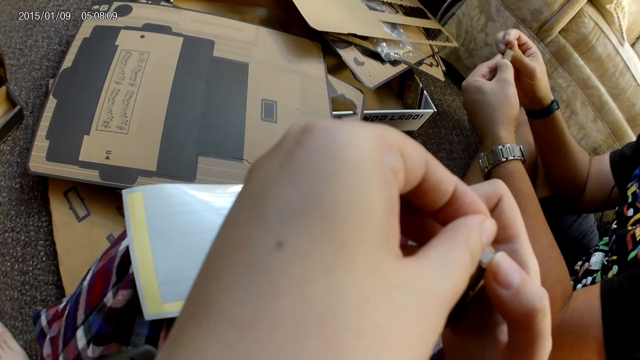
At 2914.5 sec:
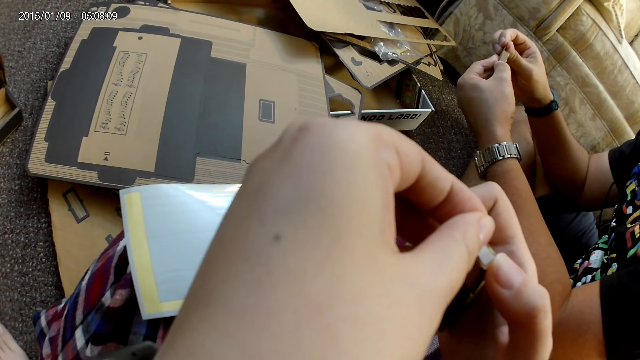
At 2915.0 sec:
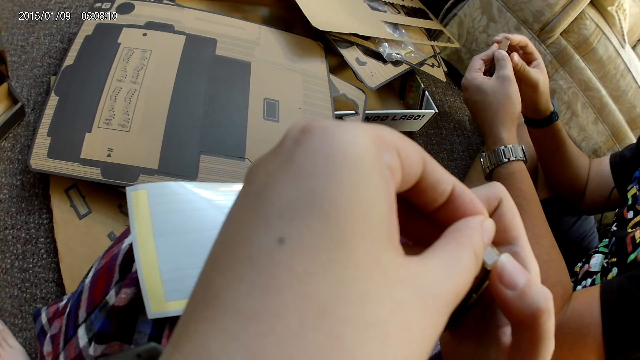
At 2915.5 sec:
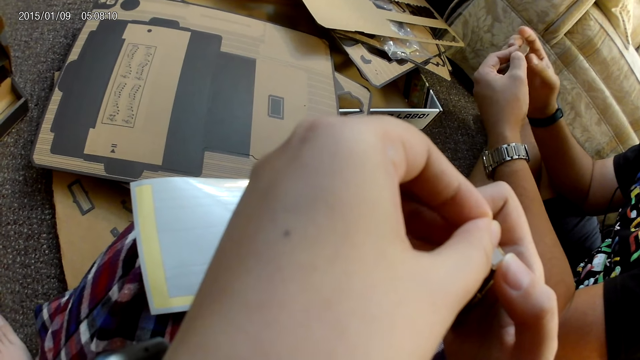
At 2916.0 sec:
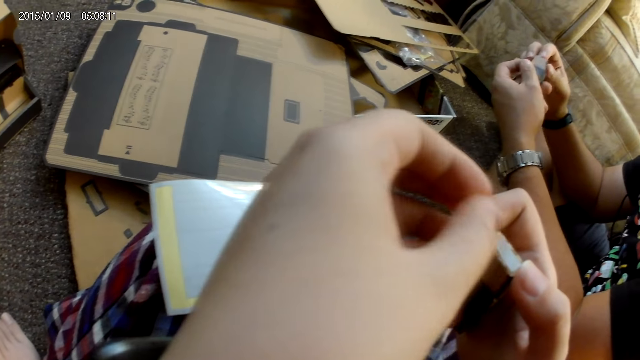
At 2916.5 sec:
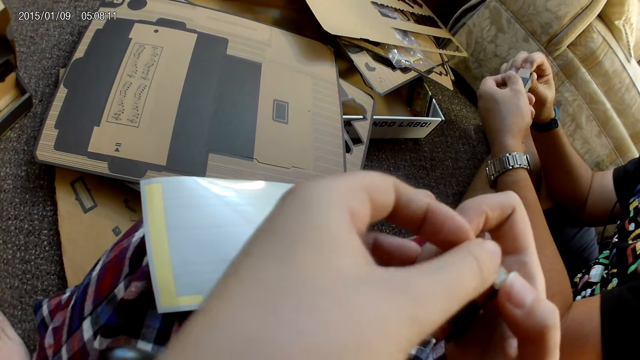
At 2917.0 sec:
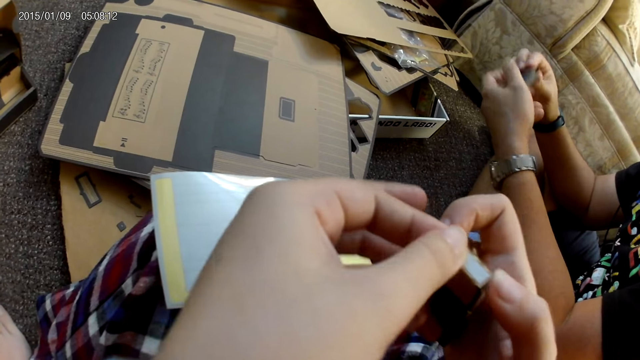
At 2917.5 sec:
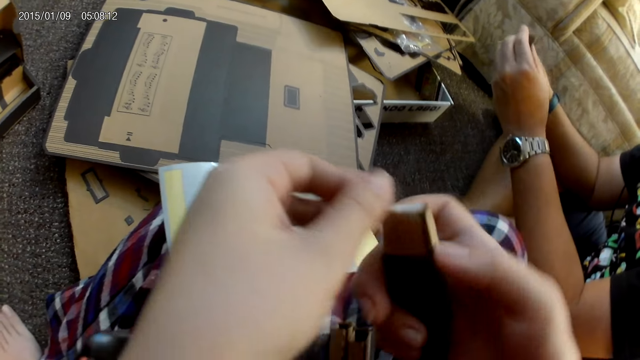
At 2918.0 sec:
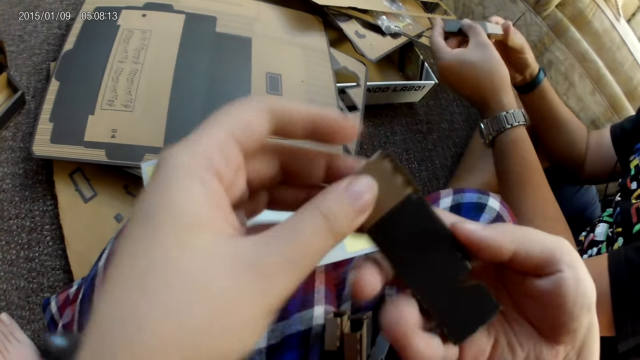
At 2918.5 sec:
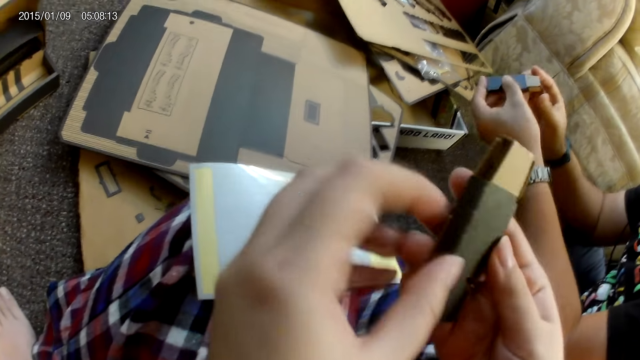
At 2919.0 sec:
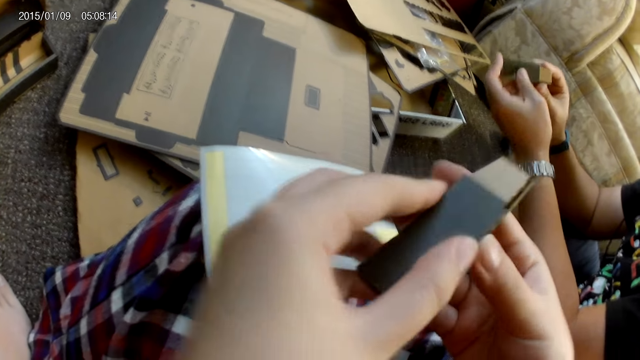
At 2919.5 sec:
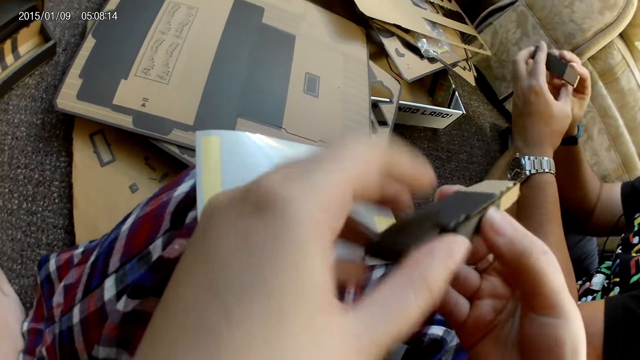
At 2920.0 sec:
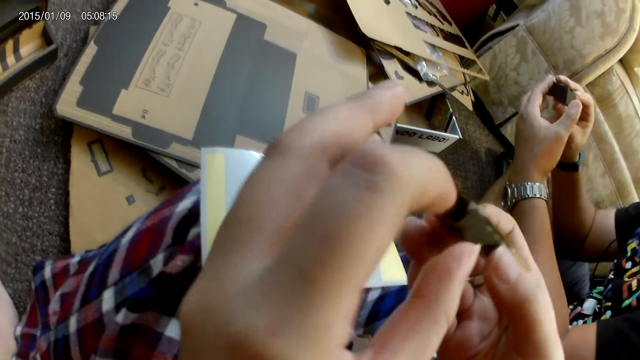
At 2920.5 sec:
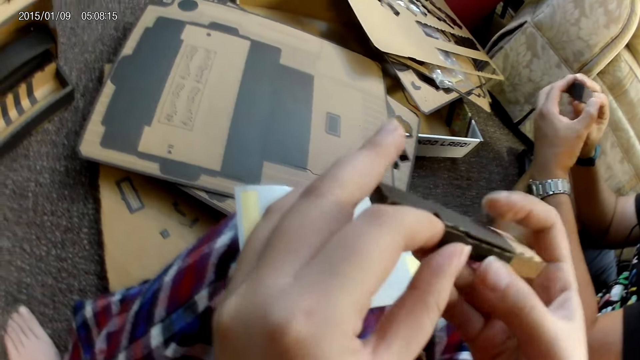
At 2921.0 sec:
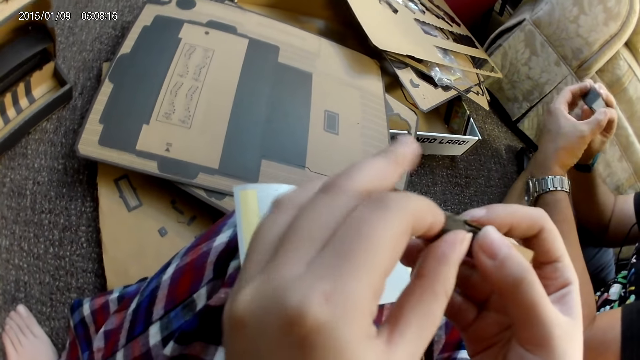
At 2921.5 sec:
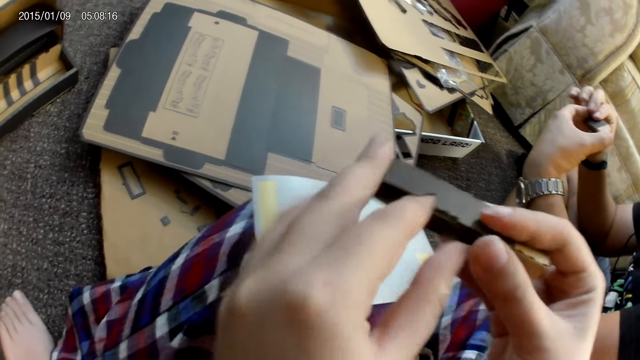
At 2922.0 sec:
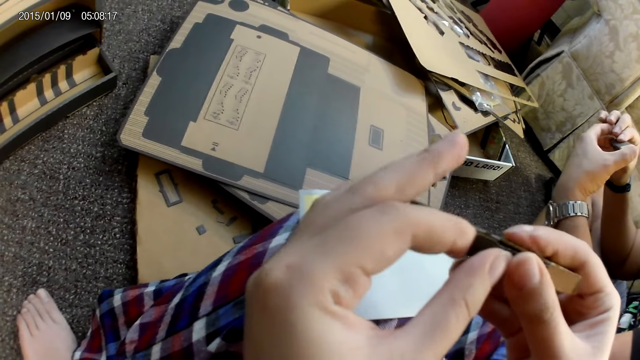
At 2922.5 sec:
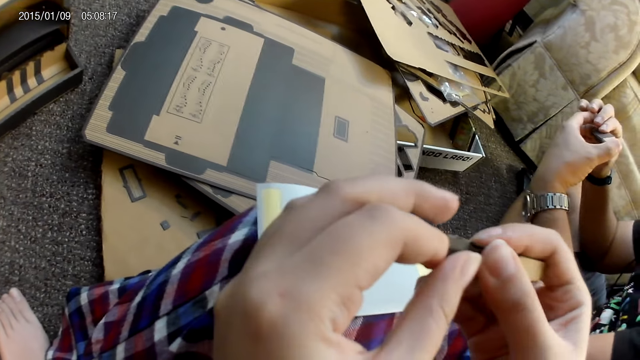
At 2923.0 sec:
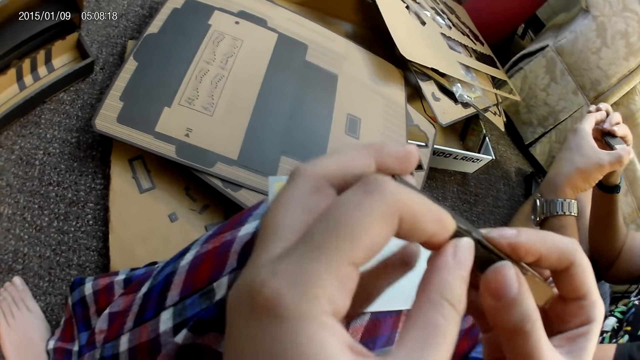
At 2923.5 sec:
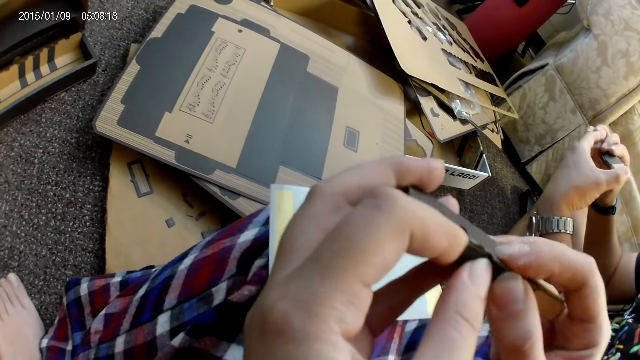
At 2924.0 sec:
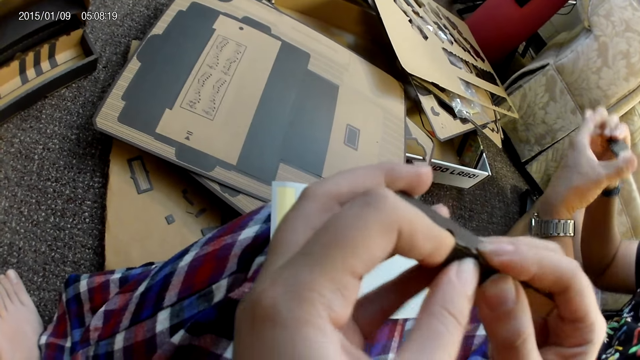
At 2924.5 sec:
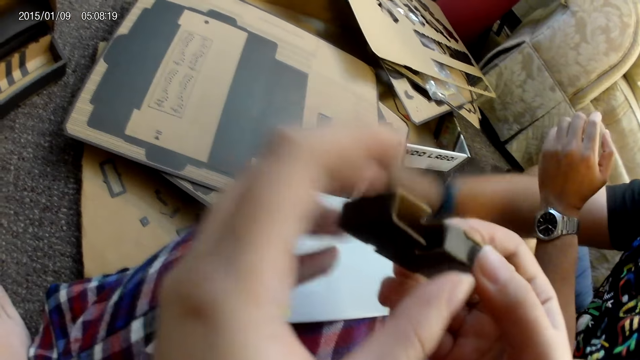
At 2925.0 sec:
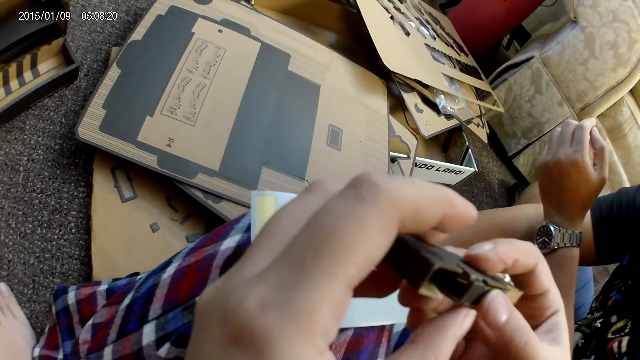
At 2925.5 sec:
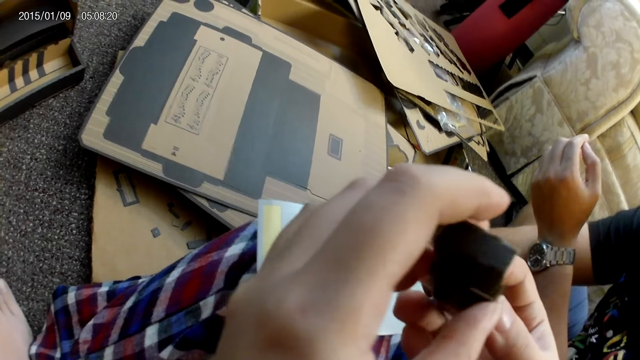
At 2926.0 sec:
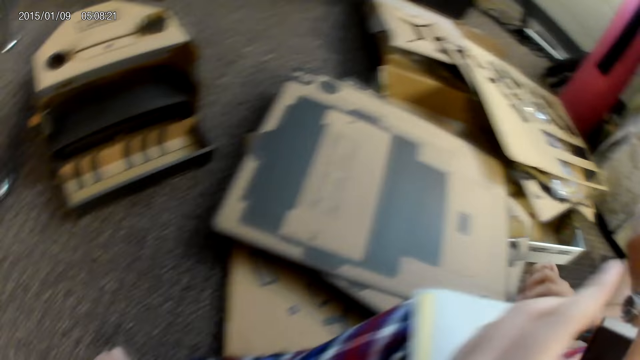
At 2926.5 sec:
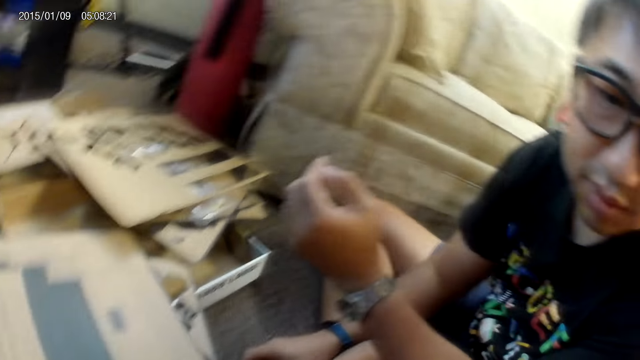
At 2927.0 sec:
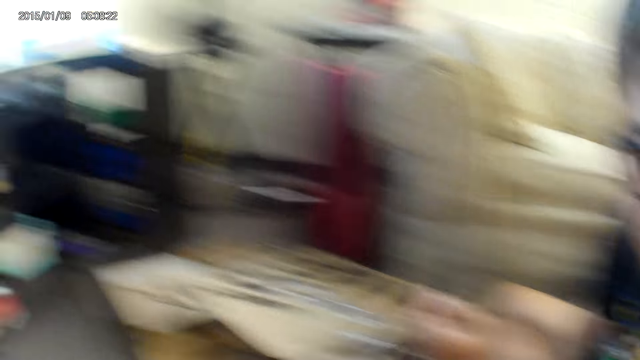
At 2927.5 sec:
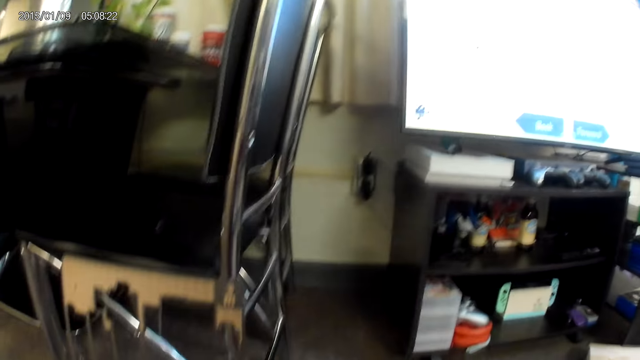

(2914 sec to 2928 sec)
The camera wearer checks the box. They adjust the cardboard with both hands. A man drops the cardboard on the ground with his right hand.

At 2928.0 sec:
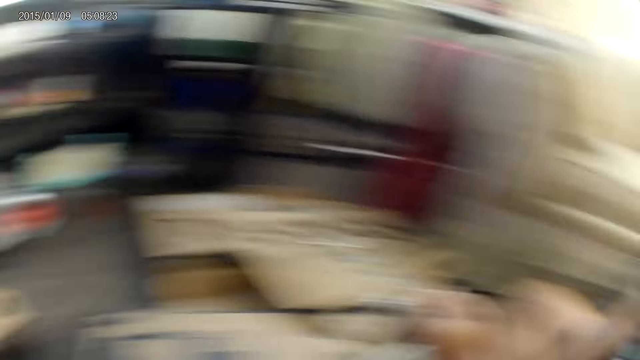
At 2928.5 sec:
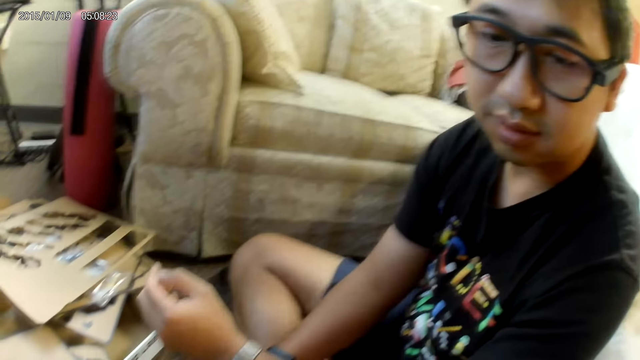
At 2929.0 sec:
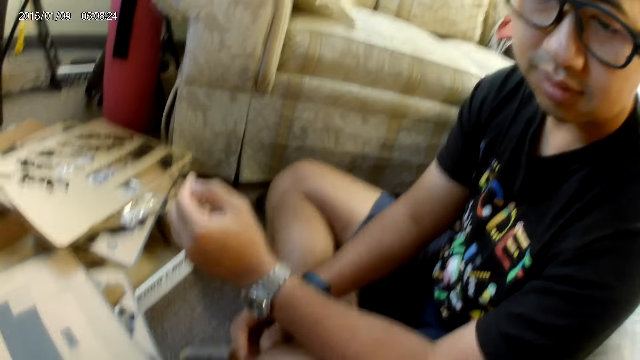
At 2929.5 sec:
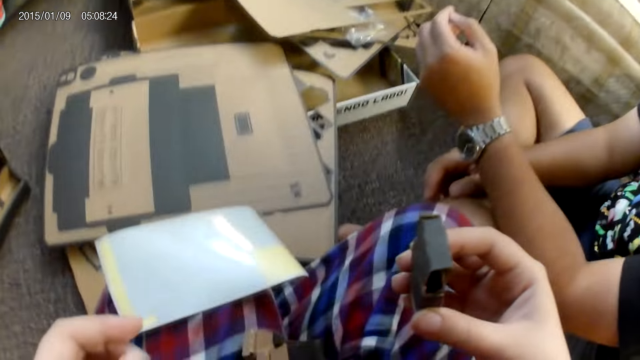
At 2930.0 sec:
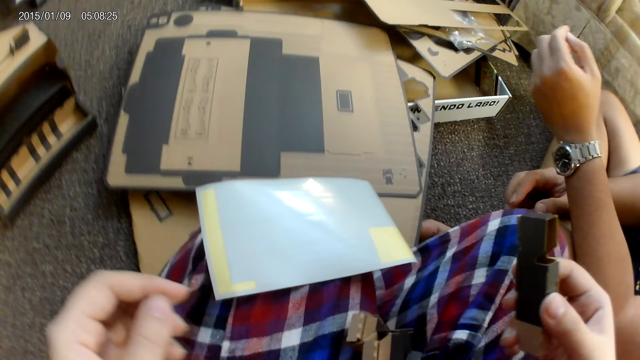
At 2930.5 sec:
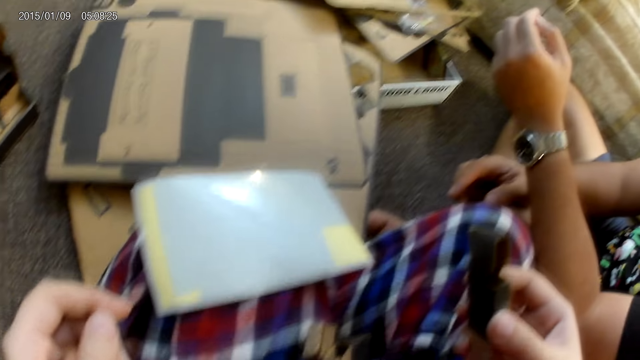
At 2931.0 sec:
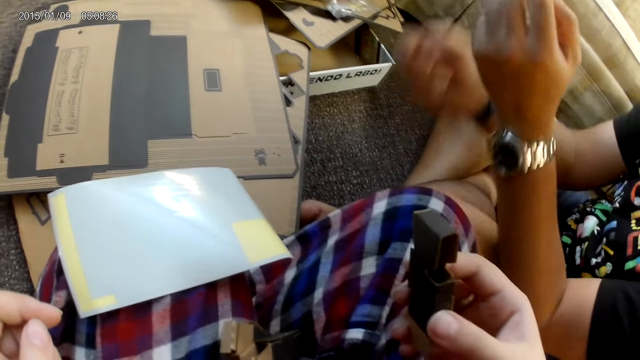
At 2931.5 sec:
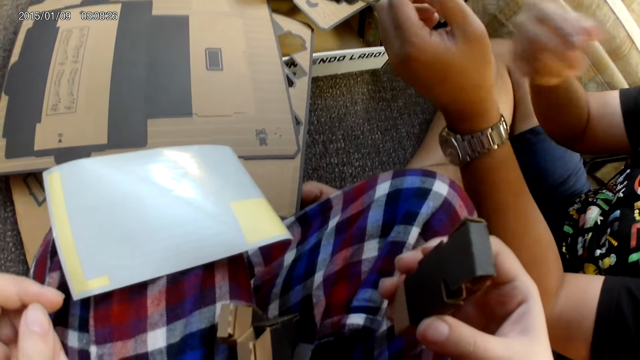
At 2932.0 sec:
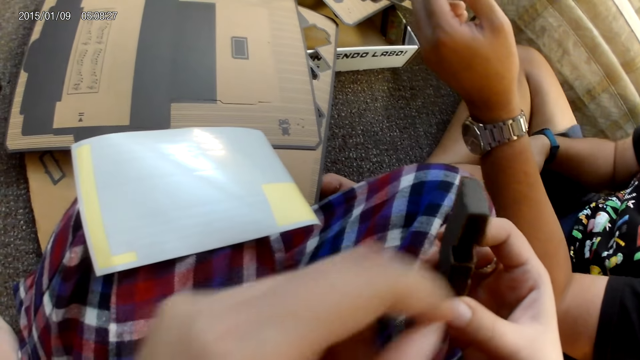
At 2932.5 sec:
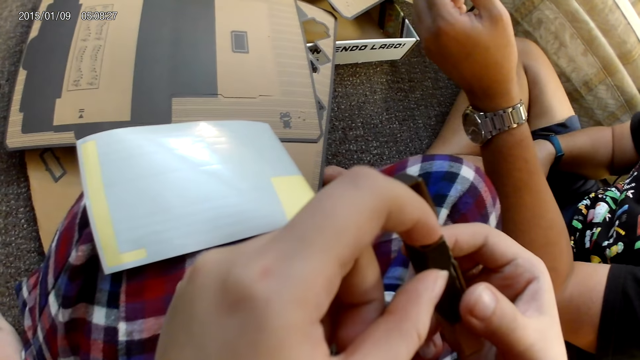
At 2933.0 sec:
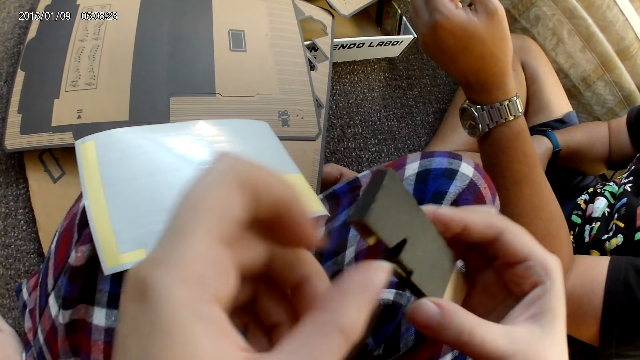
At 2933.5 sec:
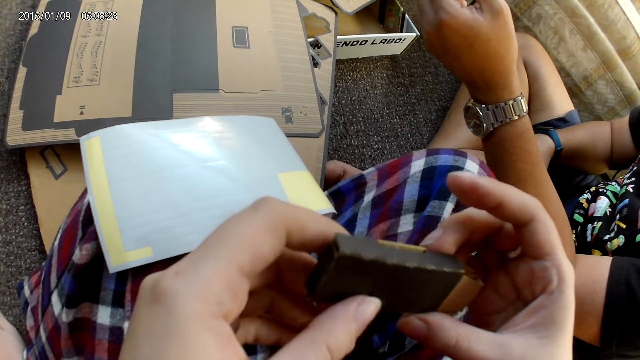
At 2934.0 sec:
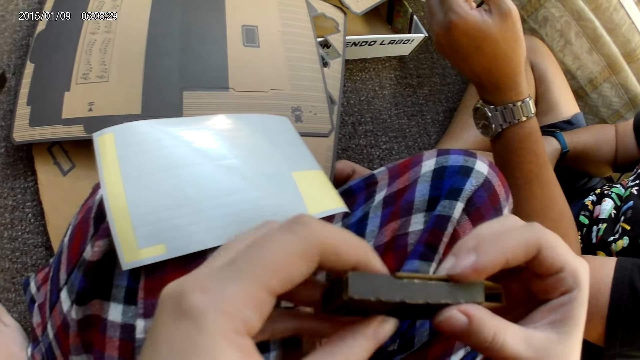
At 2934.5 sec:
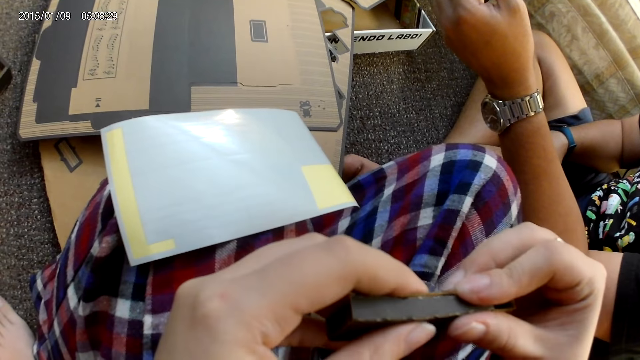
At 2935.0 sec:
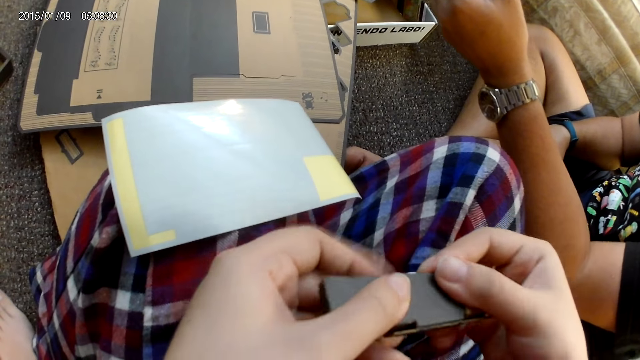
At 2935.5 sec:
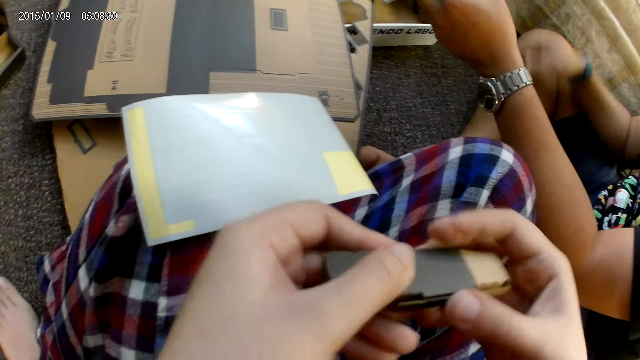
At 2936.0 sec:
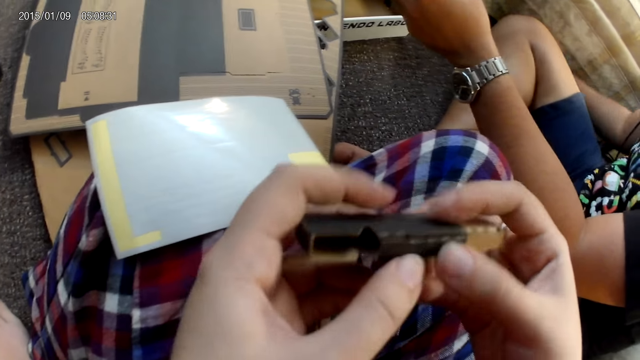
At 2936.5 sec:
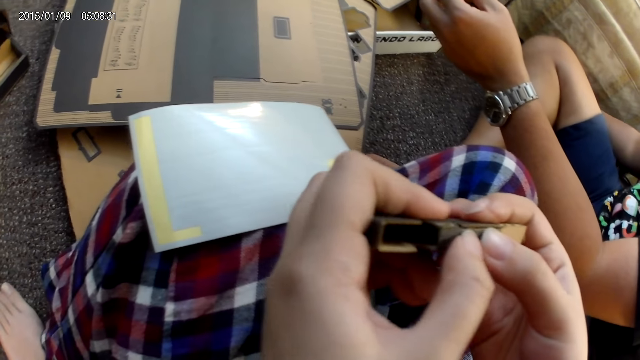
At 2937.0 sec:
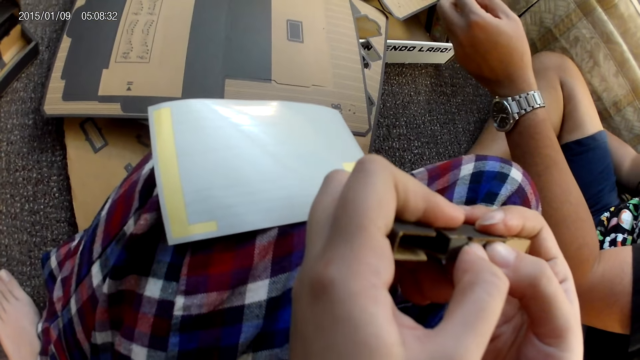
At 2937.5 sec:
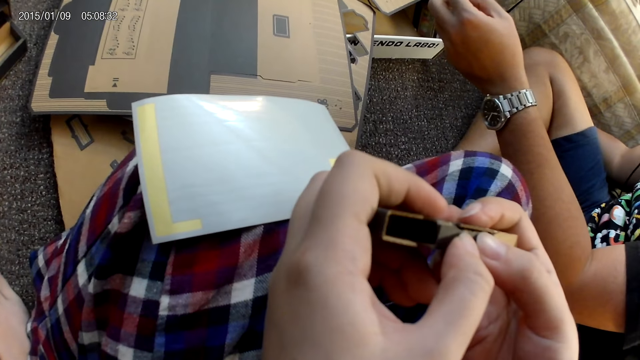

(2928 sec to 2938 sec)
The camera wearer checks the box. They hold the cardboard with both hands and adjust the cardboard with both hands.
